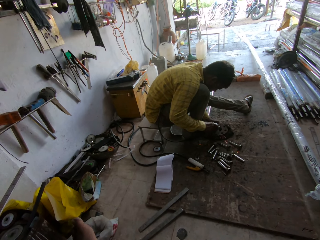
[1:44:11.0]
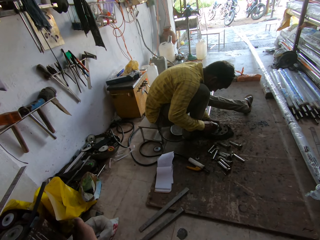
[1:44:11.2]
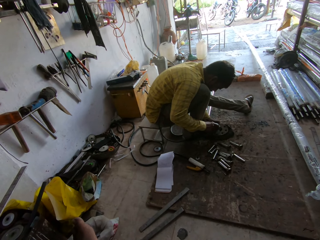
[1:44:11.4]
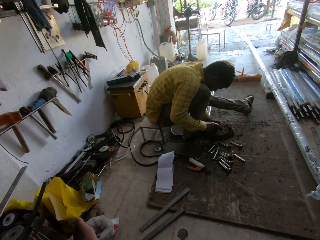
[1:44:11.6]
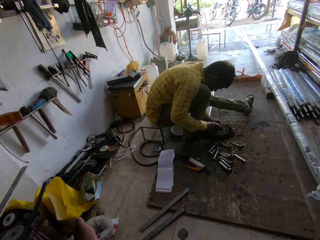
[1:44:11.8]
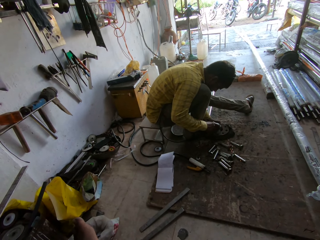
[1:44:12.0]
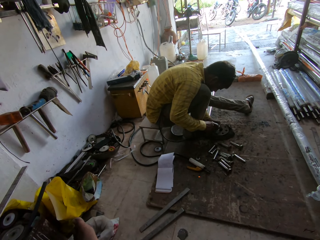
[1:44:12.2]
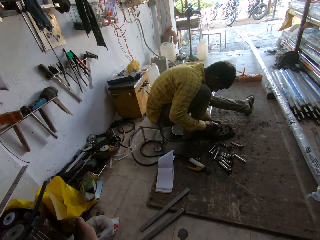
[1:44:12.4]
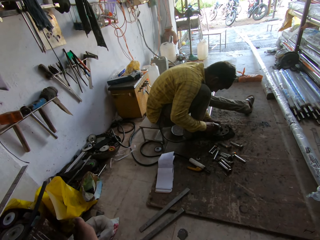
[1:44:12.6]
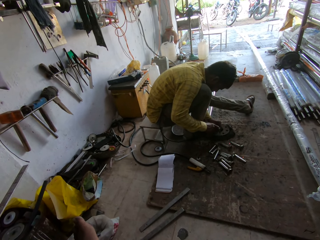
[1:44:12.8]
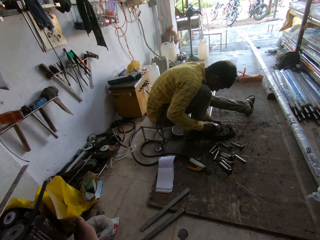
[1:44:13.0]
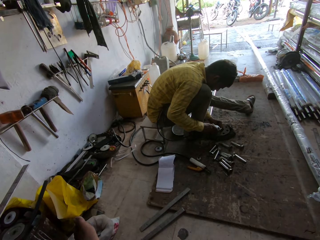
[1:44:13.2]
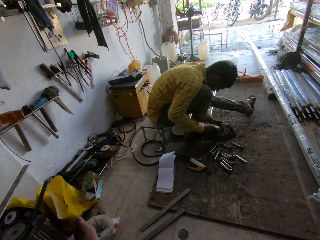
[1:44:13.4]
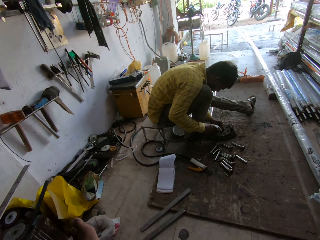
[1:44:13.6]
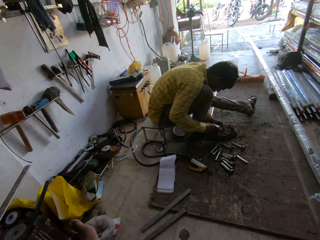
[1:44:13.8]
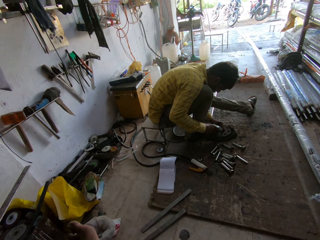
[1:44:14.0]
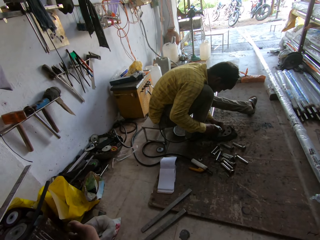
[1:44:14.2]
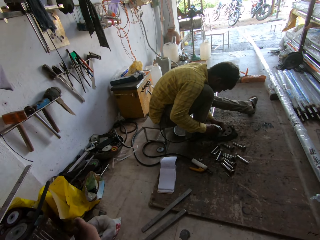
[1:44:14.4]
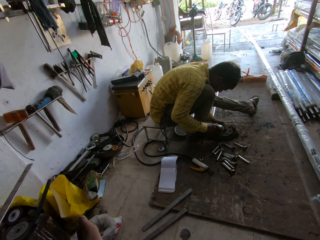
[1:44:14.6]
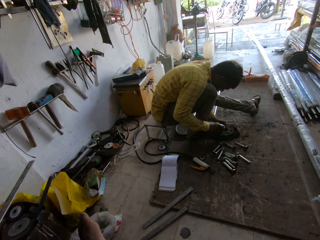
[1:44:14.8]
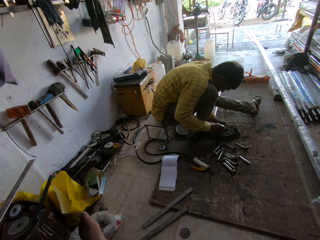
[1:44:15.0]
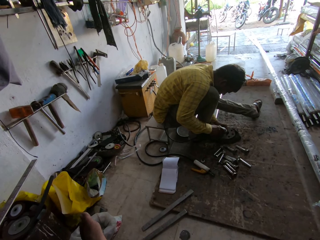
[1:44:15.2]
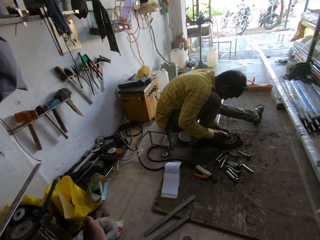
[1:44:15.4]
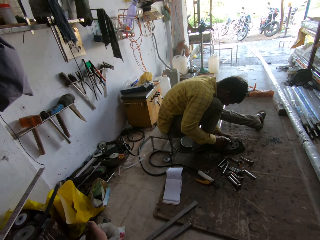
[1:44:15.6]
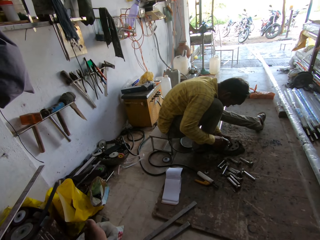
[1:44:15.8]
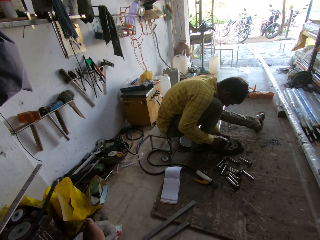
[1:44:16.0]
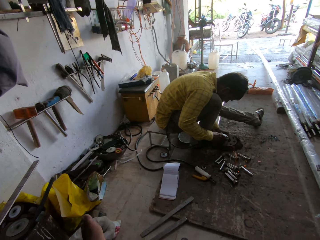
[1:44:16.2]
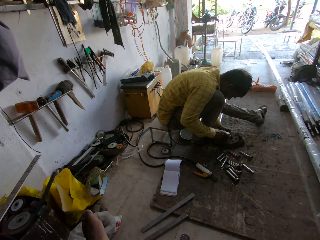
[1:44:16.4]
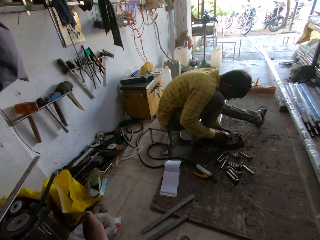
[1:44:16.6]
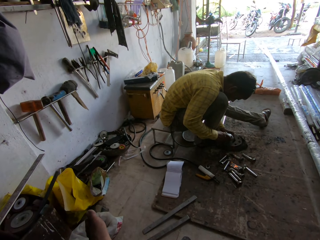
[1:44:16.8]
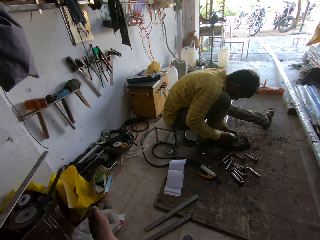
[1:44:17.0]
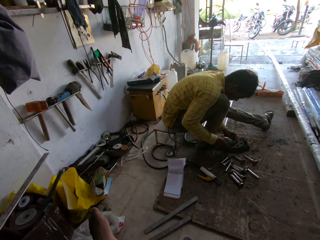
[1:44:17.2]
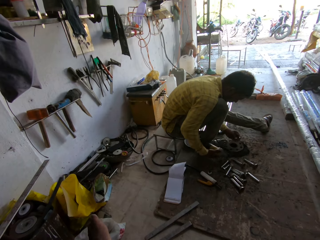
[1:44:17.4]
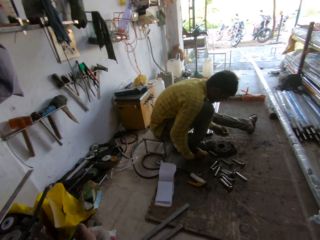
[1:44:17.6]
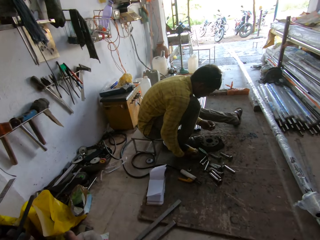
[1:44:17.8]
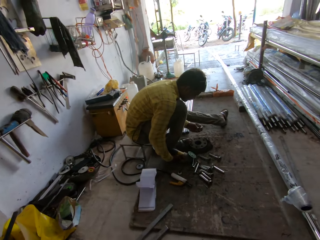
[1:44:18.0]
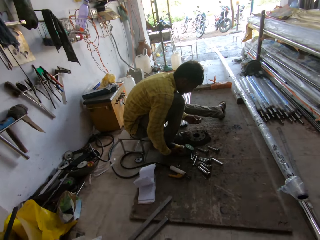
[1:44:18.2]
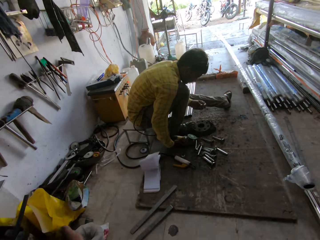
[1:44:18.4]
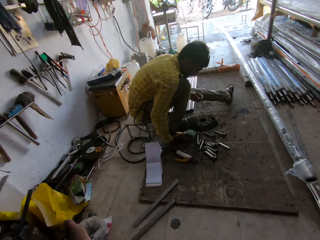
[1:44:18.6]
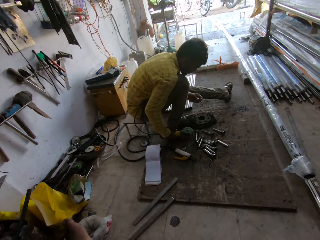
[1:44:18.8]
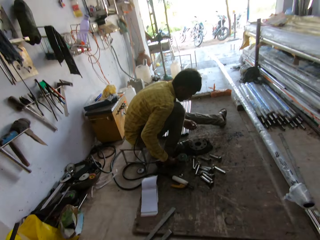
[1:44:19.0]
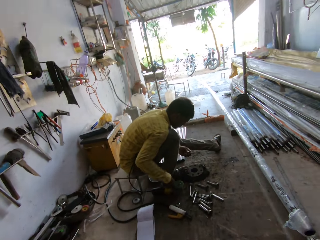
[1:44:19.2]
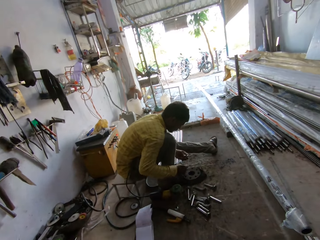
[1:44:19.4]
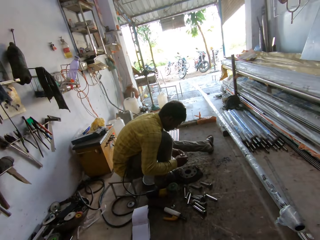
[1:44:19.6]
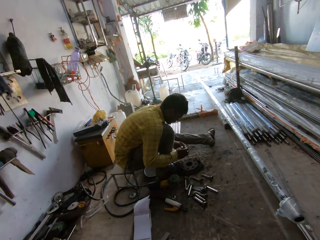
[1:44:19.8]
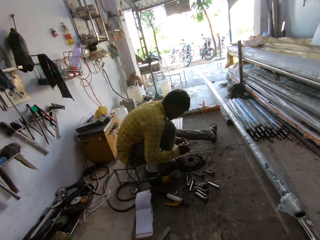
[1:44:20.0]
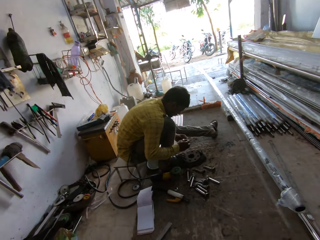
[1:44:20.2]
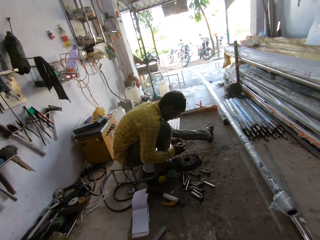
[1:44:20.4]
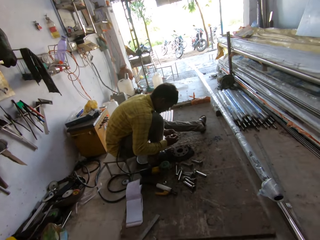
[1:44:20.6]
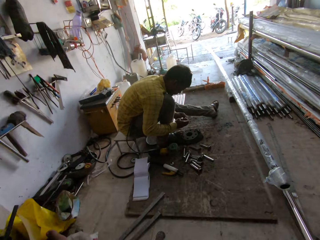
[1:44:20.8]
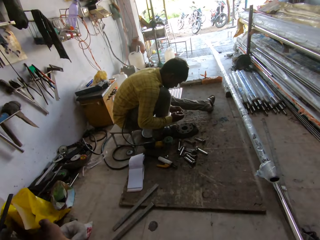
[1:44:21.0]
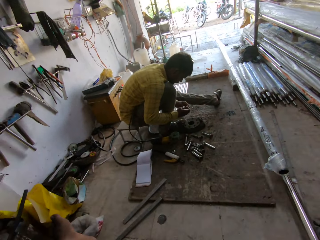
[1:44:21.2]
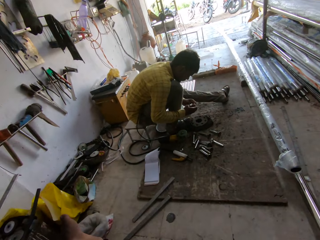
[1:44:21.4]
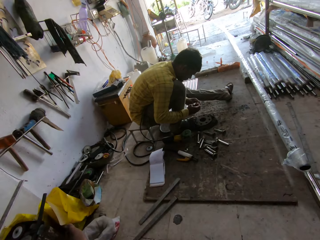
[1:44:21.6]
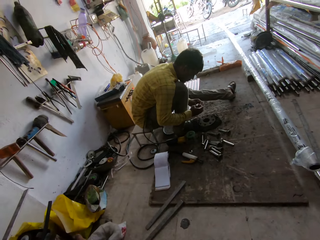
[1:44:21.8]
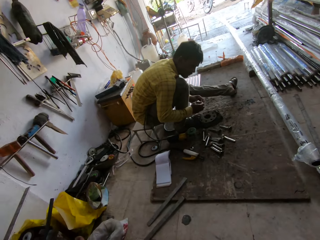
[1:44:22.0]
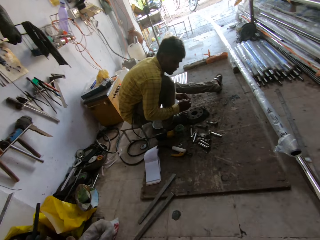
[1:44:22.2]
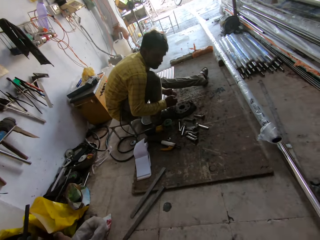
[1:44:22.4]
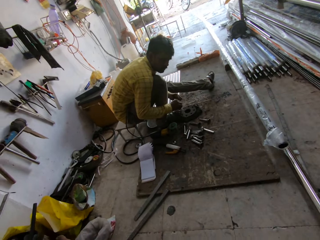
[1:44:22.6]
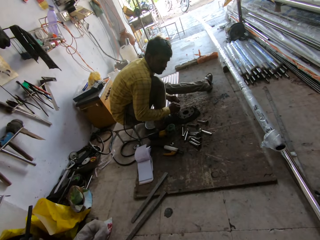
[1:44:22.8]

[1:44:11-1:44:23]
The camera wearer looks around. A man drops an angle grinder. The man holds metal.

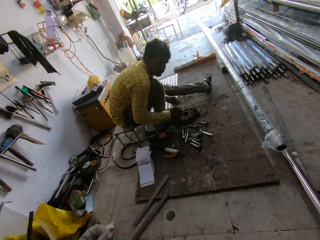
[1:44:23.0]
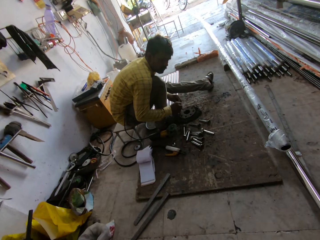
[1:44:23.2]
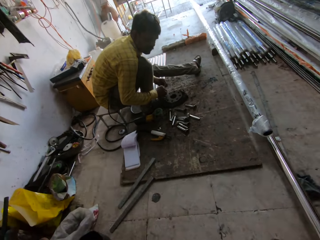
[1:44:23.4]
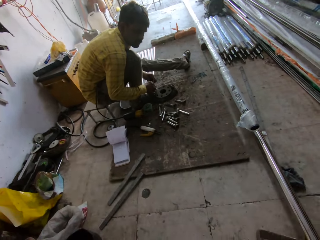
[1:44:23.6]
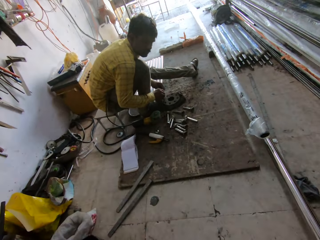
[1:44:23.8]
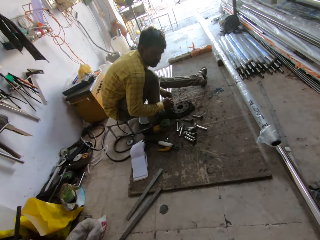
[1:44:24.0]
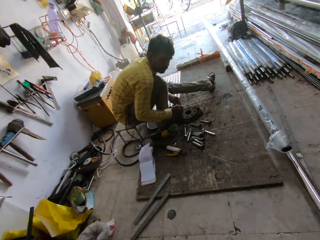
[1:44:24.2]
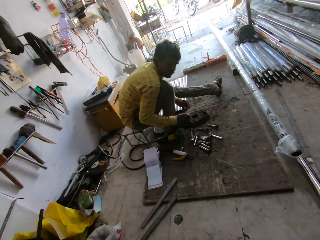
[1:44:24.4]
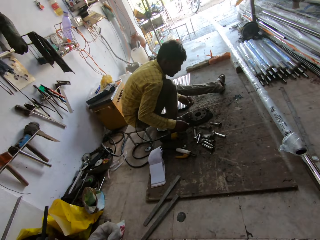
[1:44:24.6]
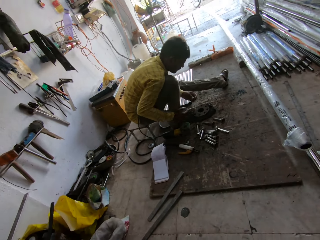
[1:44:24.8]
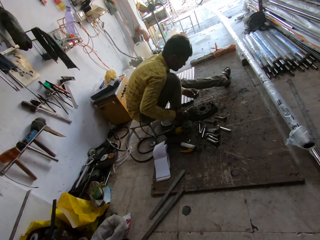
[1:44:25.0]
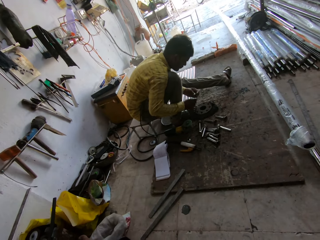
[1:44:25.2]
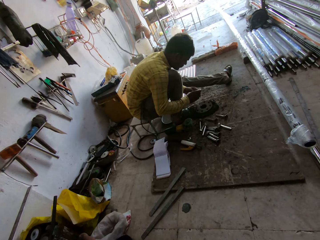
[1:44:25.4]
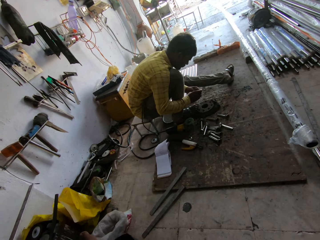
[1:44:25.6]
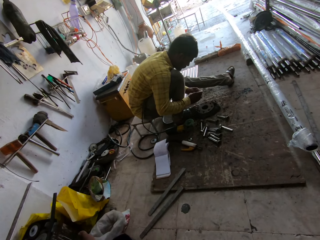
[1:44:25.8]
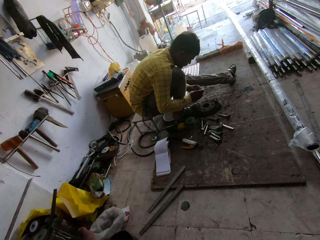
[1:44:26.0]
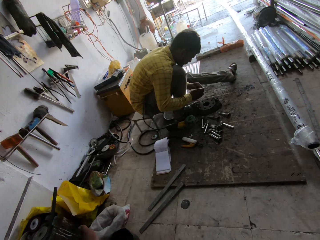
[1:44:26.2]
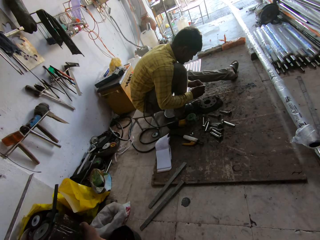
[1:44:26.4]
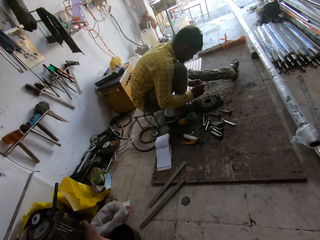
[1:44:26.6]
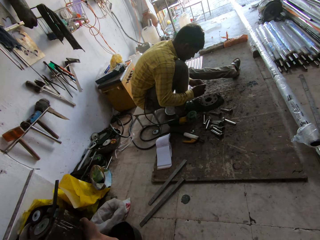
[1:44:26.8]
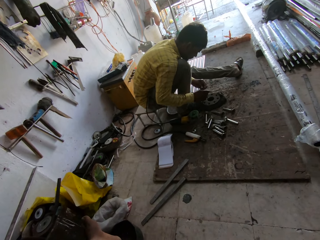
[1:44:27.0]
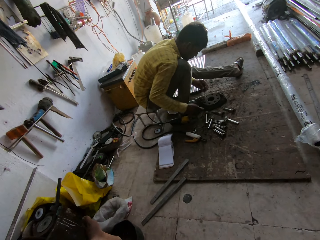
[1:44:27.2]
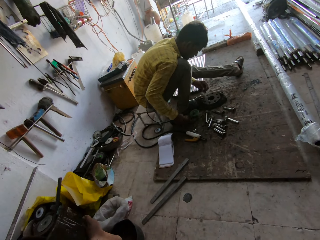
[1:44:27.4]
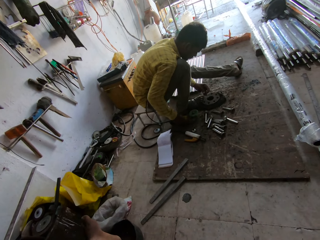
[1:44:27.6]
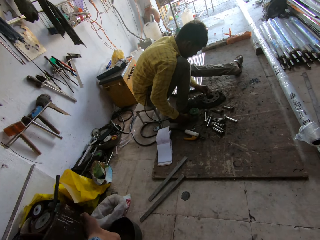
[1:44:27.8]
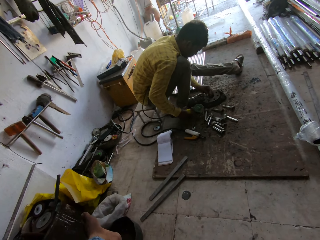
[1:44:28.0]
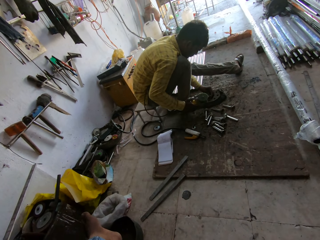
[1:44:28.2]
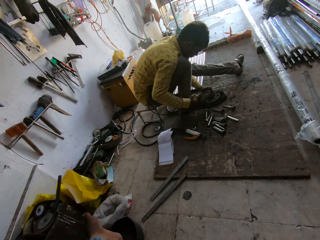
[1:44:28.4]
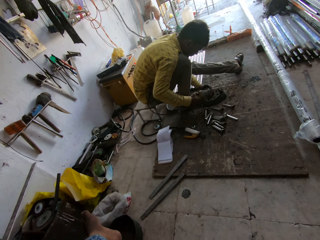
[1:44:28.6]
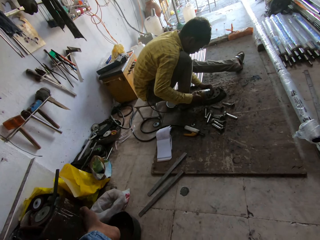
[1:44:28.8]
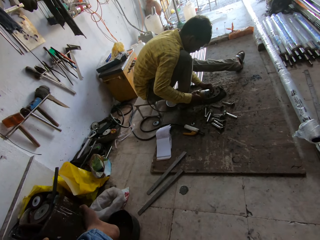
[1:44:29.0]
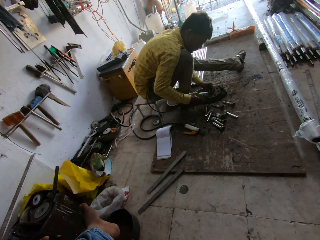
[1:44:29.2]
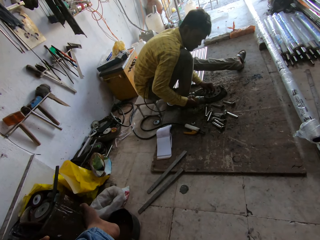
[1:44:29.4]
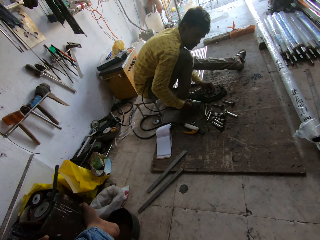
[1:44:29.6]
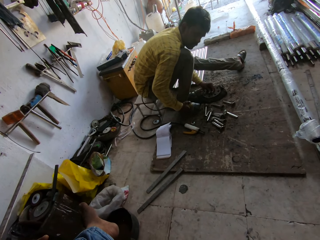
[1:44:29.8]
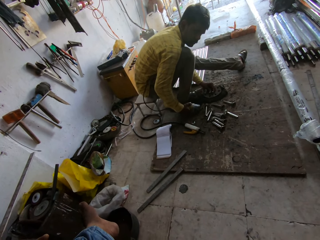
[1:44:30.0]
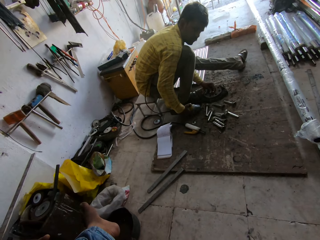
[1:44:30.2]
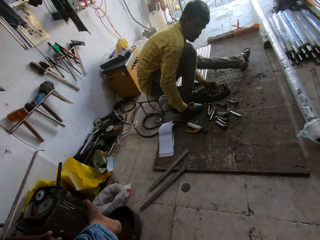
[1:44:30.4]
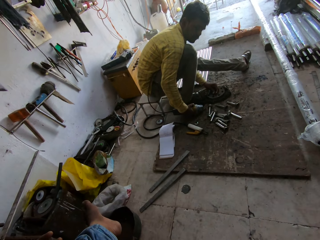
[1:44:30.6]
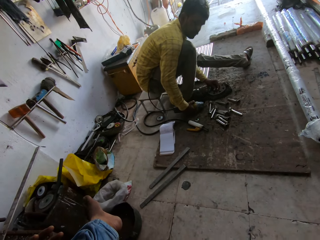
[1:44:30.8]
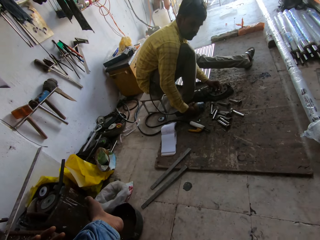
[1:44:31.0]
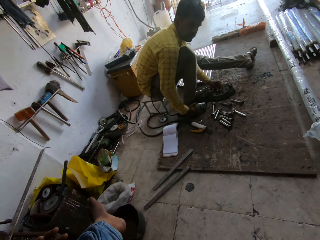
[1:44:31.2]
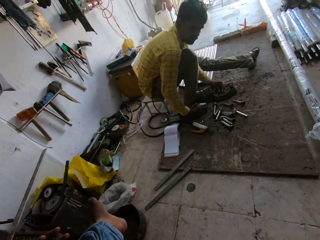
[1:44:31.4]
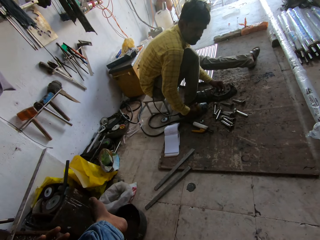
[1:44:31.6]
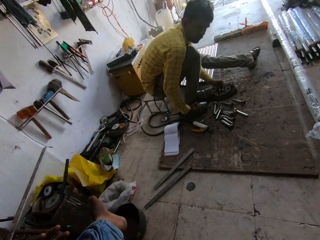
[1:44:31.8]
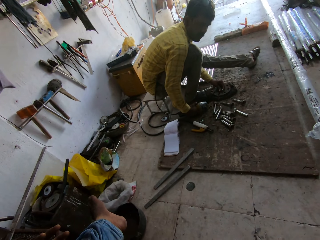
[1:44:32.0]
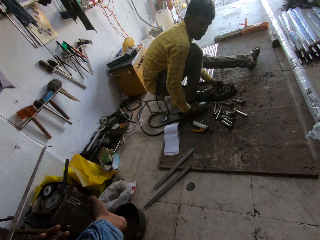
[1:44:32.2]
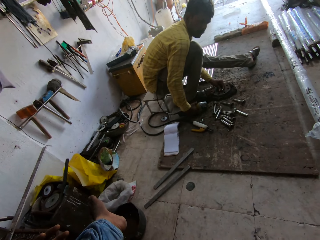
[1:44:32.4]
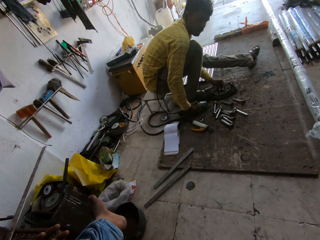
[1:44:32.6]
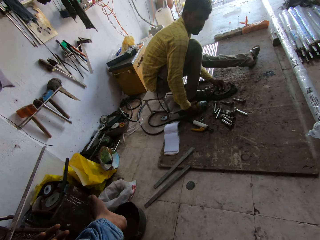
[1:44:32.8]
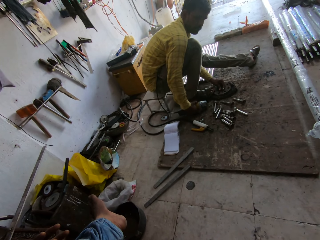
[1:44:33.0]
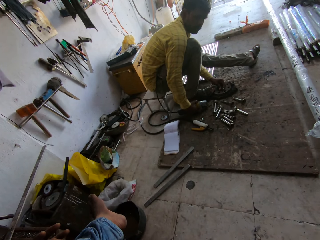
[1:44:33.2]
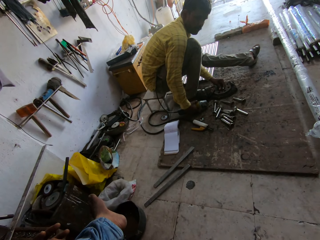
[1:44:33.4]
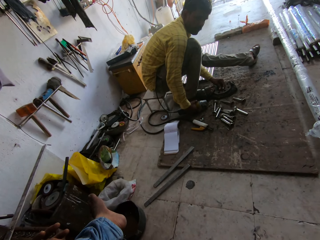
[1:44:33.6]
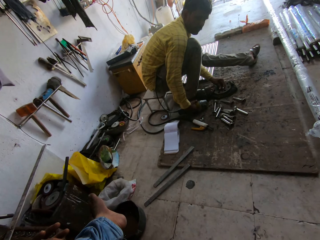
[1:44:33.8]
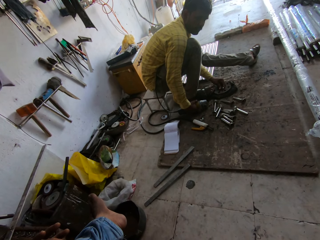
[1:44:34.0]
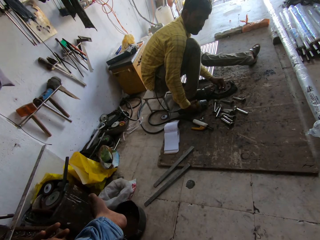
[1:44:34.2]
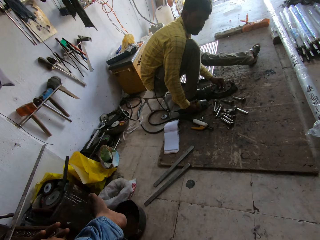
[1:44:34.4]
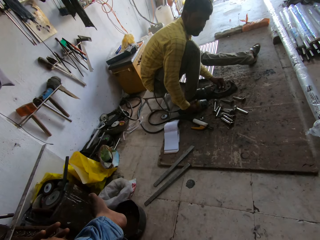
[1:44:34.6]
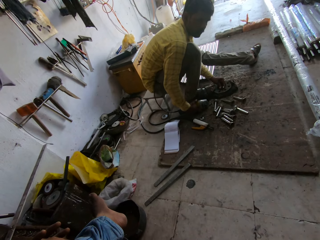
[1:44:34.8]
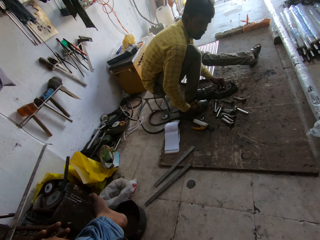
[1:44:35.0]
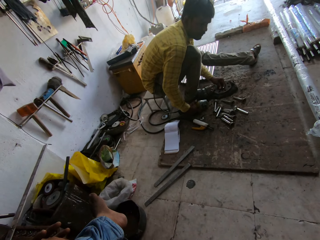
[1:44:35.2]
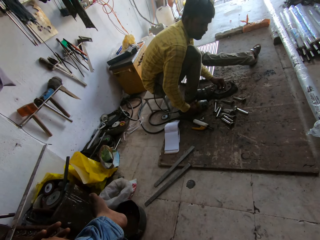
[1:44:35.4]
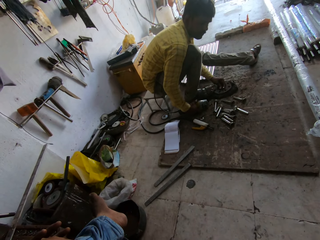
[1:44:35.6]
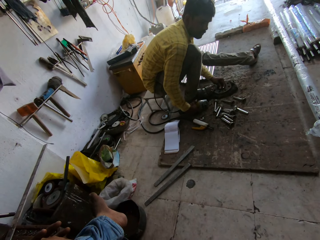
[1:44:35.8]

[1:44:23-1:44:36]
A man touches his trouser, holds metal and picks up an angle grinder.
